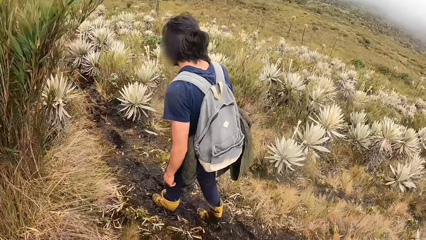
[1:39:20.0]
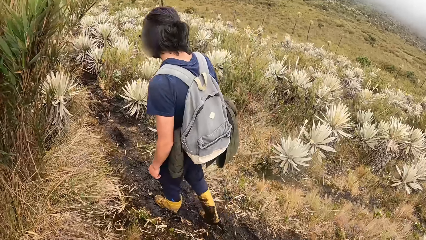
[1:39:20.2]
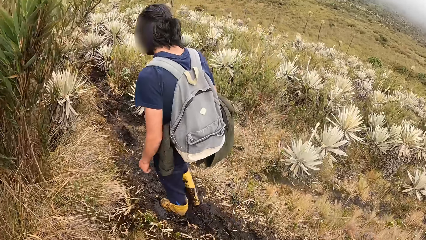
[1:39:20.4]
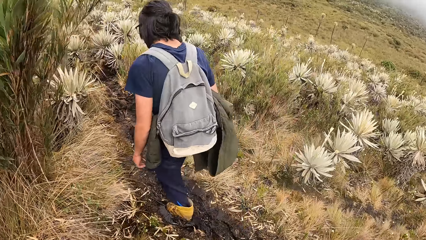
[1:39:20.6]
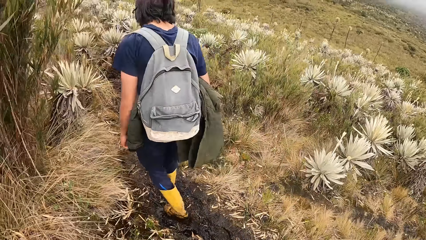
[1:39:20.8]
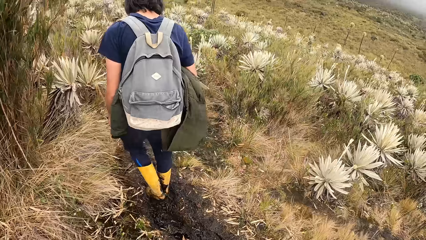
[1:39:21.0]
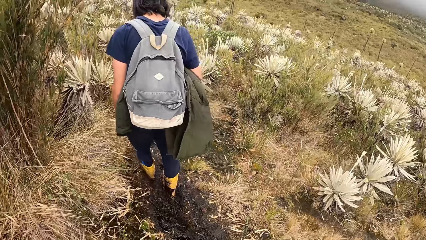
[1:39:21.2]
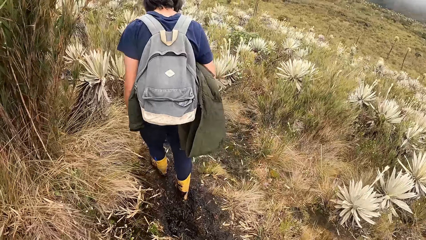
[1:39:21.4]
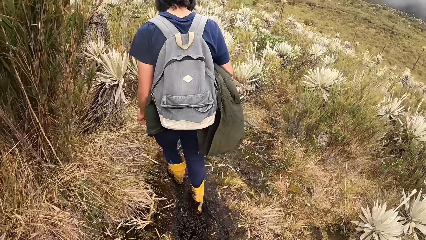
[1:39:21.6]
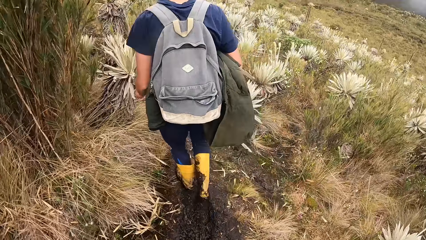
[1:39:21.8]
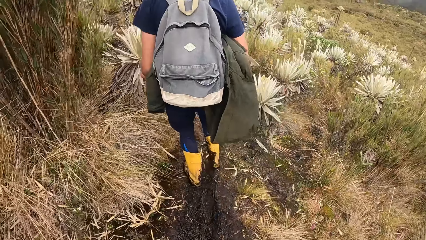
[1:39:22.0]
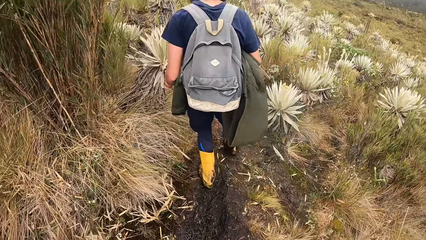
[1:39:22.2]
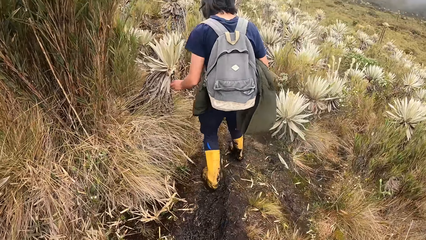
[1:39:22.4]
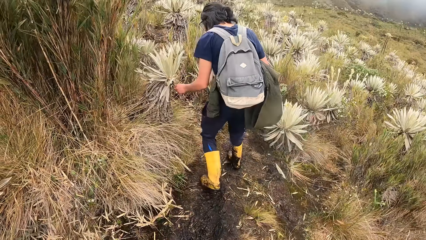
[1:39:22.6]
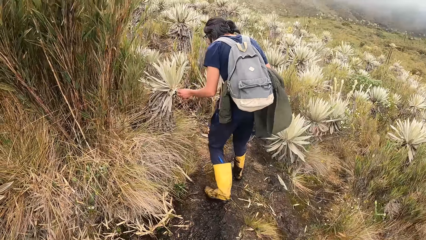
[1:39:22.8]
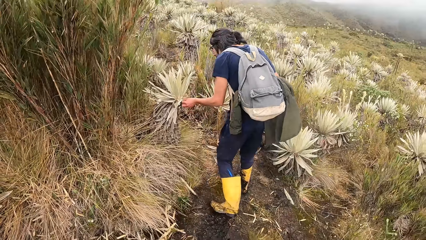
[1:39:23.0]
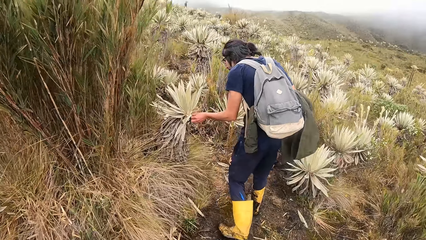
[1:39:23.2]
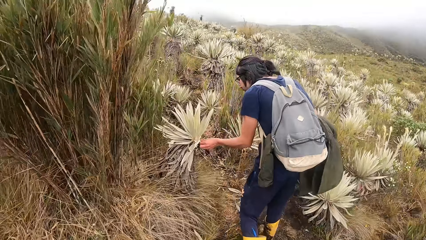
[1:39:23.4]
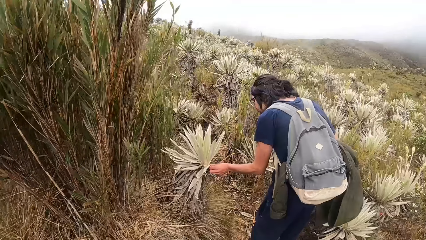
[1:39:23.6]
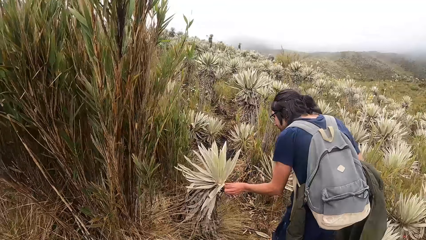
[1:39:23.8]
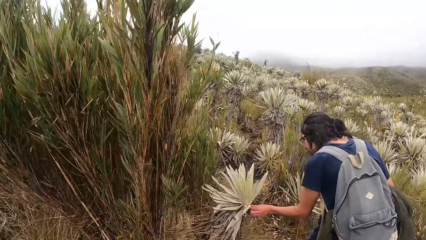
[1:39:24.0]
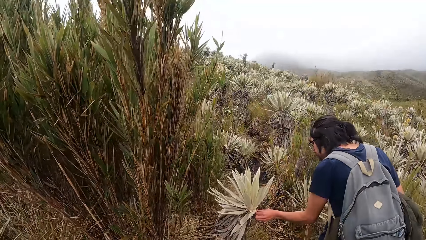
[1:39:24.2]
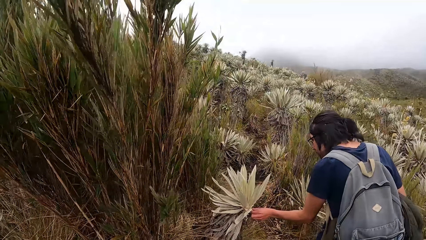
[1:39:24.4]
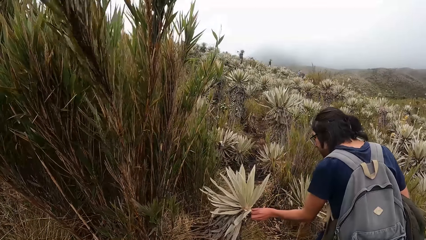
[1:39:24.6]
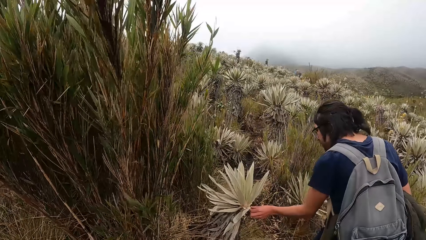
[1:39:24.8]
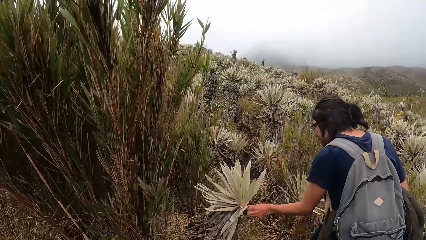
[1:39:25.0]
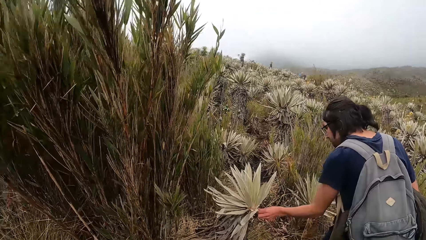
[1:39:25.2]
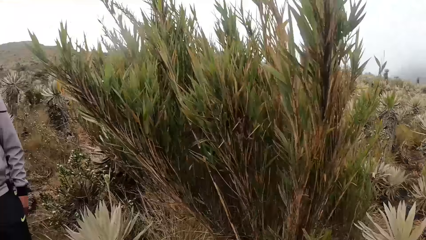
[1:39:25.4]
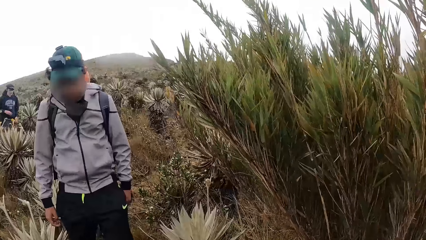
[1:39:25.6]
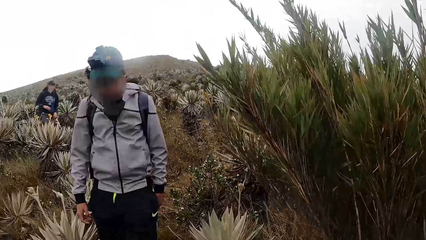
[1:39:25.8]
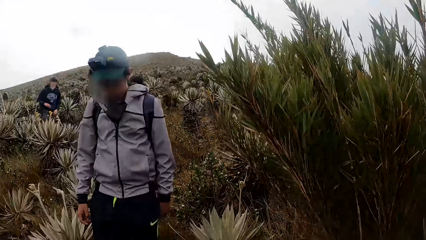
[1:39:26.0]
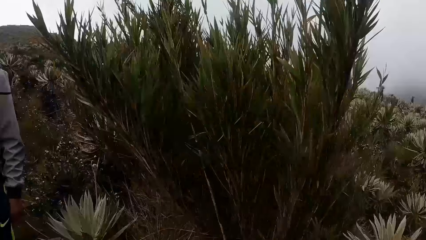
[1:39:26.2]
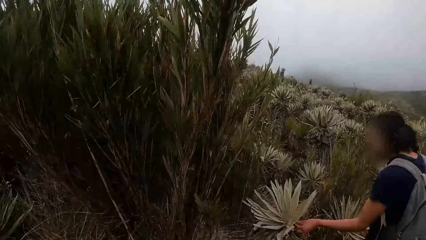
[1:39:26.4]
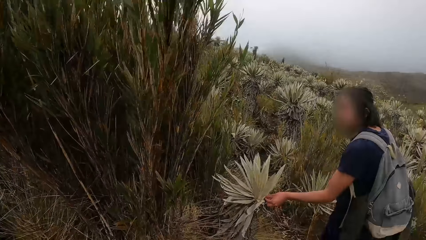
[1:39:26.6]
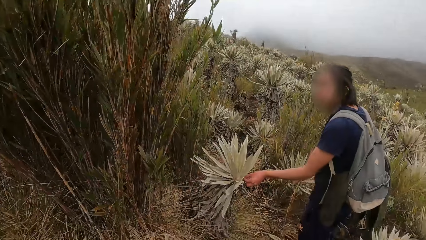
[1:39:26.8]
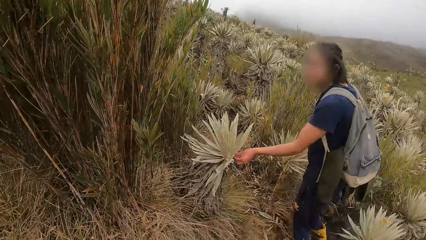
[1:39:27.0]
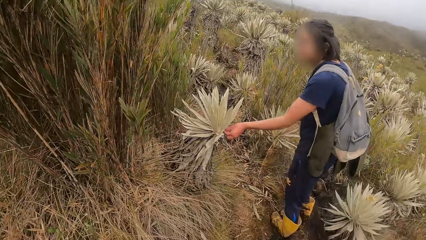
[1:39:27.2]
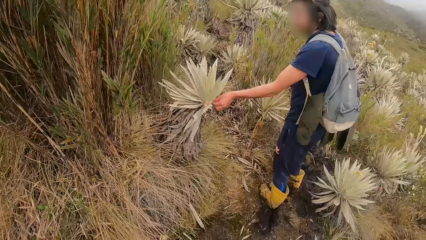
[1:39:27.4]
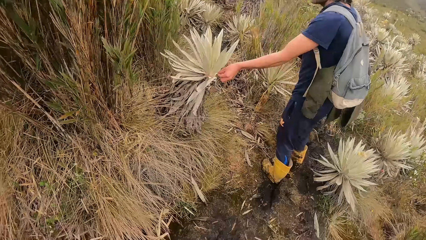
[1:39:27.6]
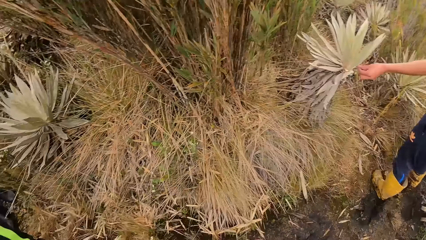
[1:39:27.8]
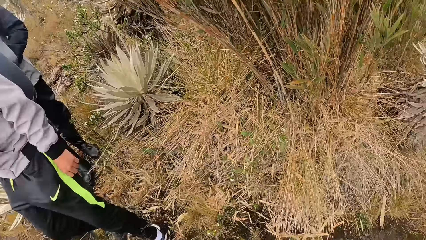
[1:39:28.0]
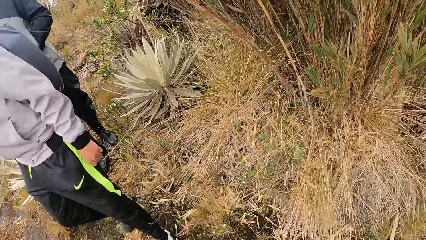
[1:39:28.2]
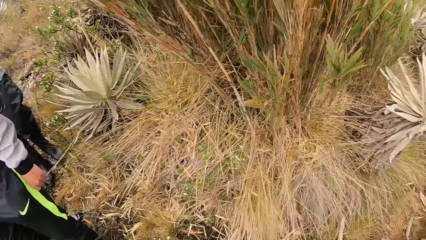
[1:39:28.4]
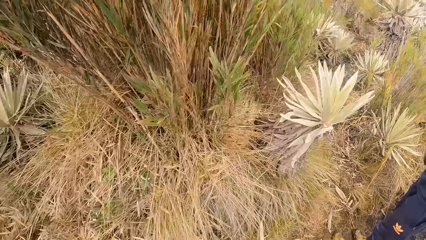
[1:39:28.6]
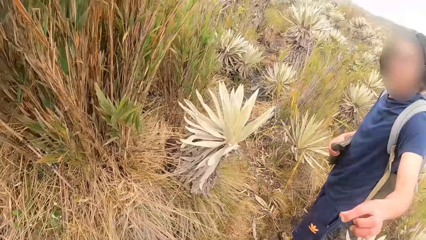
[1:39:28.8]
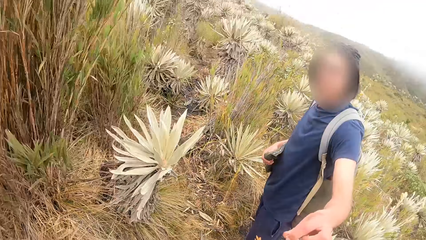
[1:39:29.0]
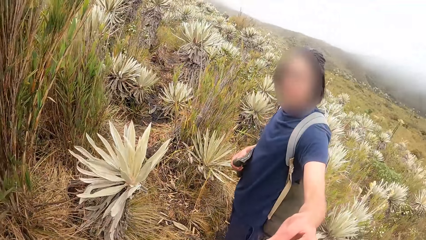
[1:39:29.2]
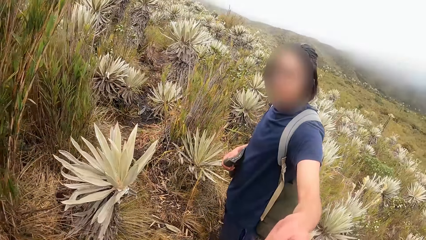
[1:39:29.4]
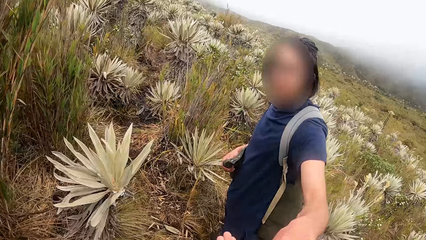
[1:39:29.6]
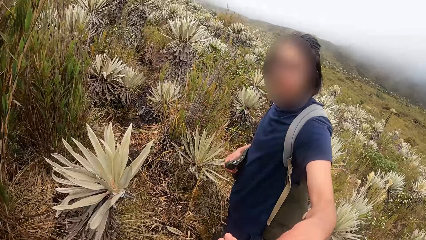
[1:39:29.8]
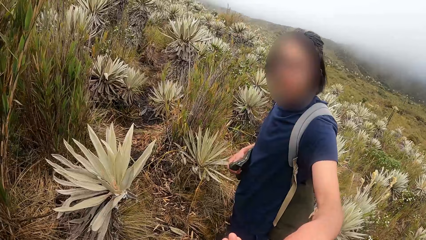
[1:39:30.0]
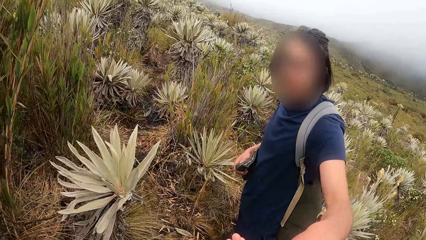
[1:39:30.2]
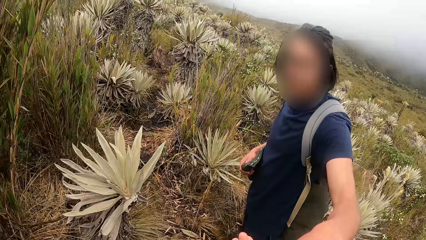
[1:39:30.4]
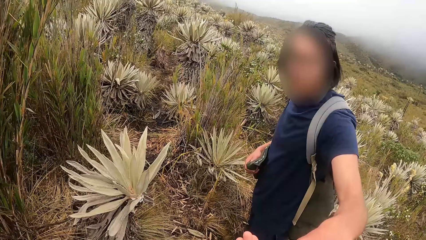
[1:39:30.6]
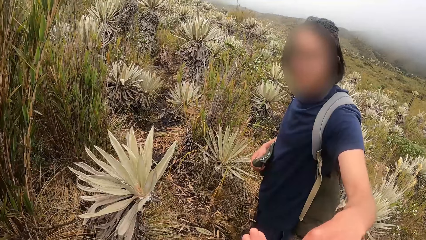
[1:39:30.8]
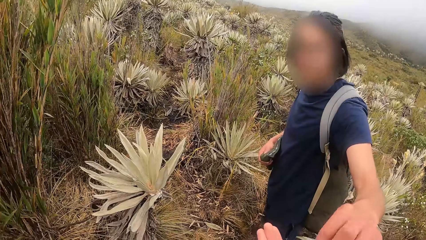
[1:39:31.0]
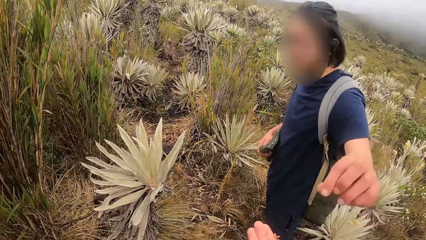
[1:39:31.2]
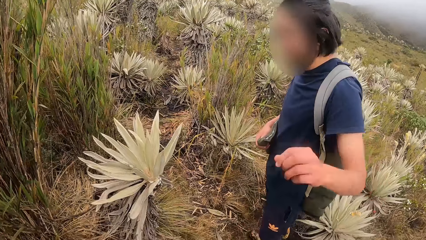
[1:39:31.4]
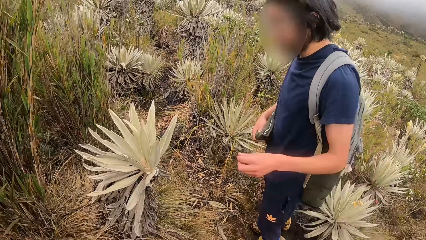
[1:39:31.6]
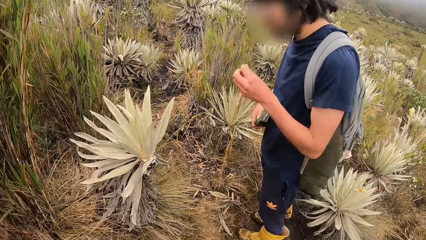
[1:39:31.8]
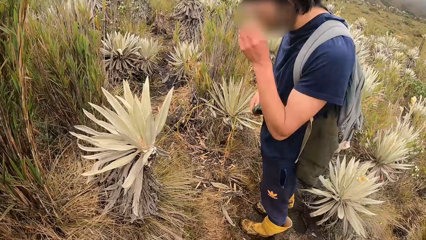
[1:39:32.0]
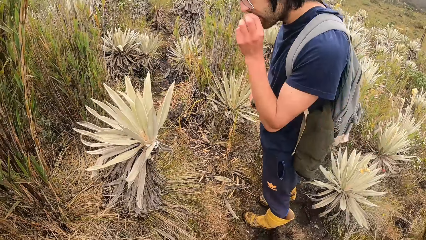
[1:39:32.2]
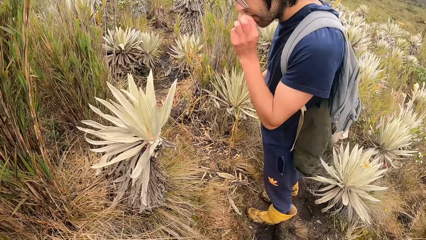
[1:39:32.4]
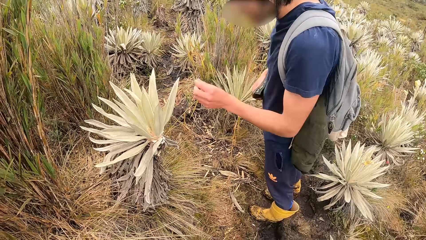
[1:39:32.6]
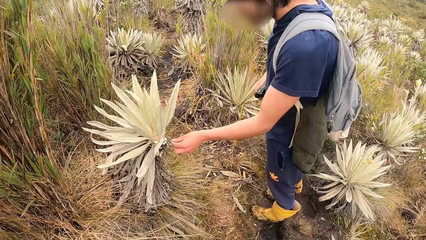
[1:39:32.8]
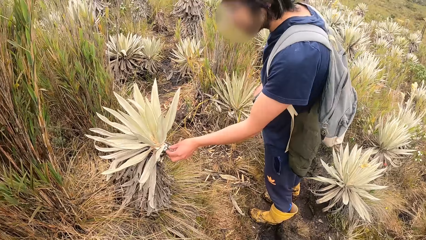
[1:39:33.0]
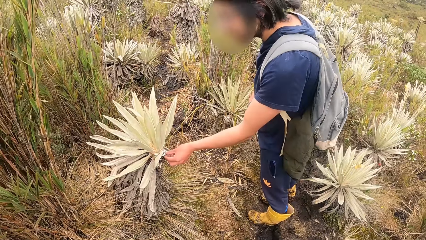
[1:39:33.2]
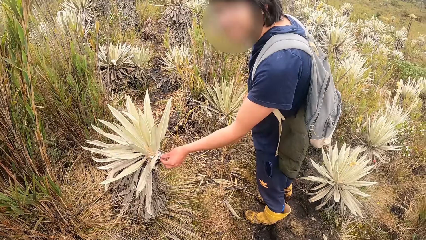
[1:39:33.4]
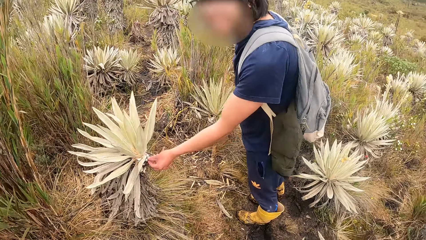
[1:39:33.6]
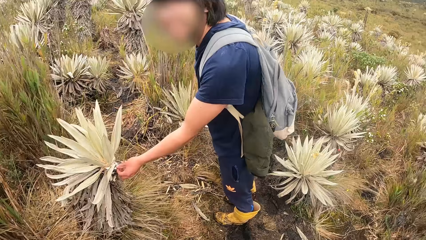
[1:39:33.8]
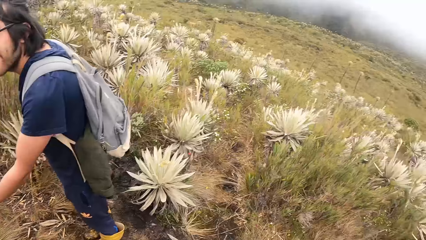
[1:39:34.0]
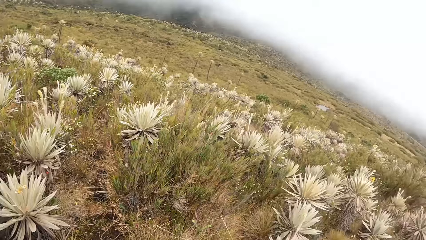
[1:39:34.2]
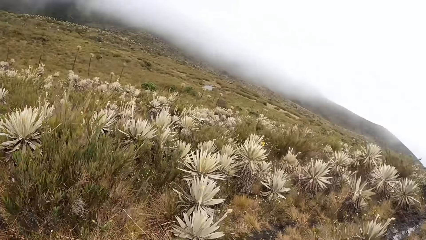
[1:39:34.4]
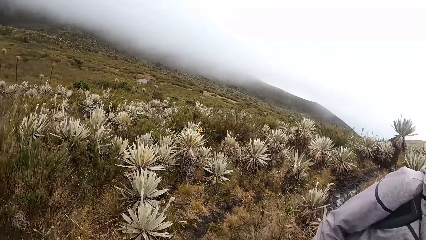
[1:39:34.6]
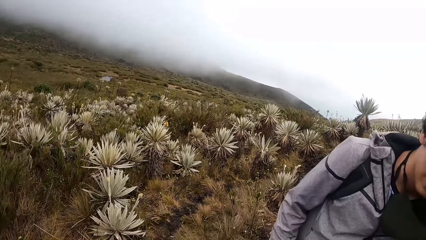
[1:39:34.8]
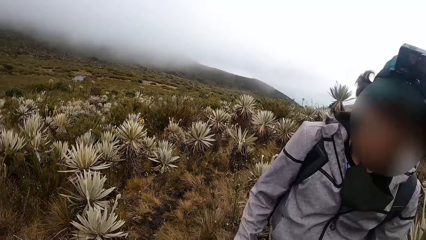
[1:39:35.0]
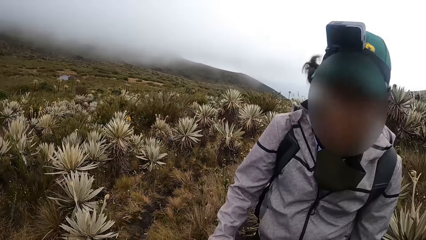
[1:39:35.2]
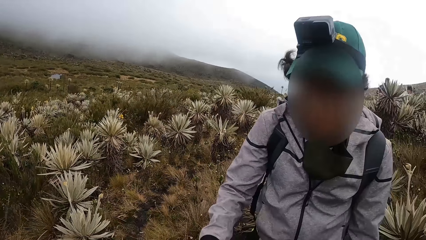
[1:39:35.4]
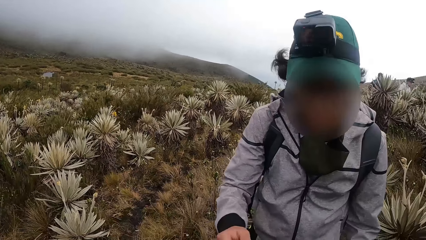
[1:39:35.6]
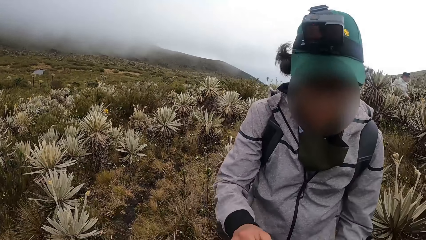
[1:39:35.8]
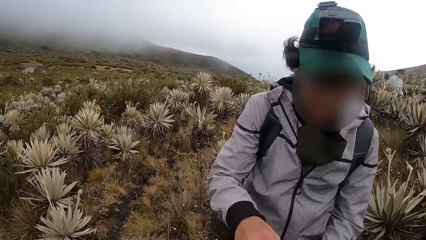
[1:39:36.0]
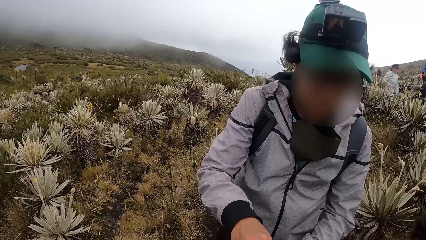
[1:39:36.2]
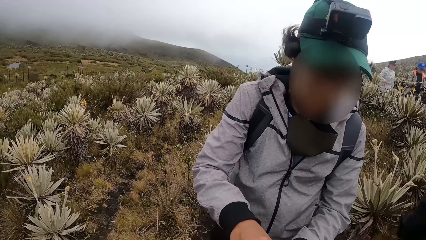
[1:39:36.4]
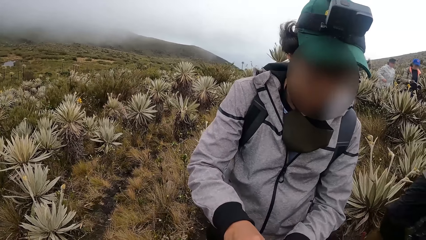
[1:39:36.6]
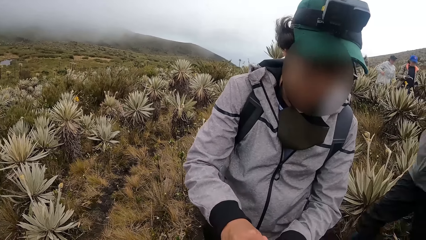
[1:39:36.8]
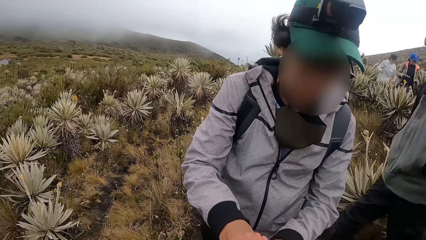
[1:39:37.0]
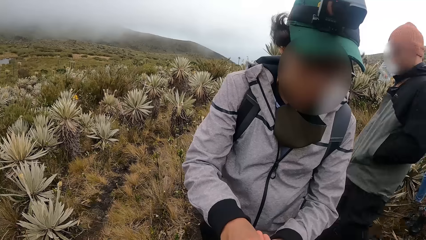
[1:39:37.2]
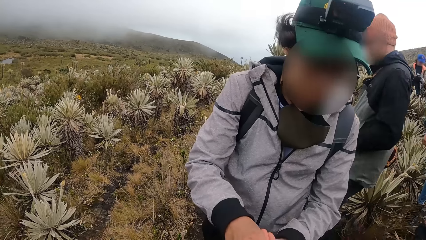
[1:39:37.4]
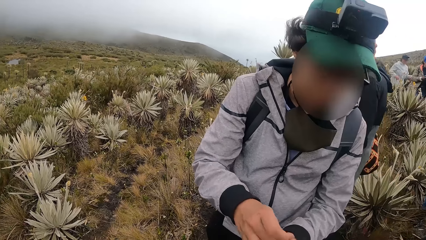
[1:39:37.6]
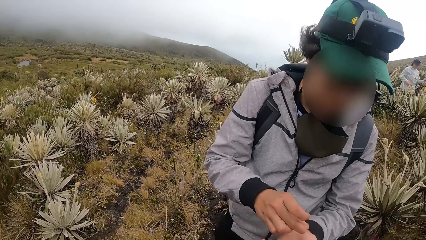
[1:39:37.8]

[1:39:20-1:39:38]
A man touches a plant in a field with his left hand. The man holds the plant. The camera wearer looks around. The man holds the plant. The camera wearer looks around. She takes a seed from the man with her right hand. The man touches the plant in the field with his left hand. The man holds the plant. The camera wearer looks around.
